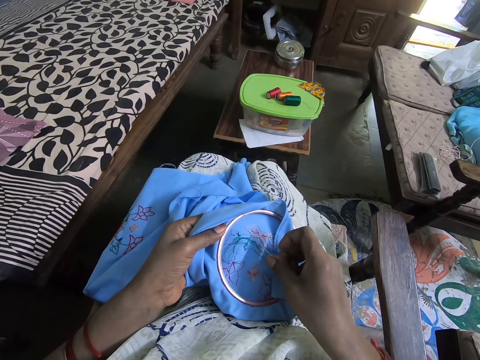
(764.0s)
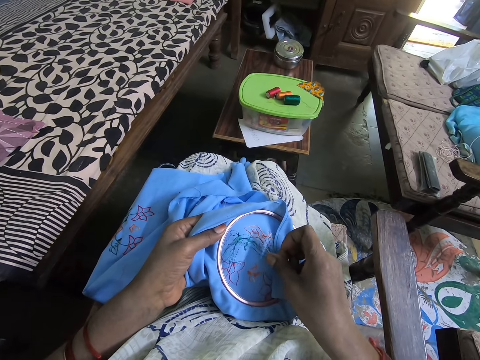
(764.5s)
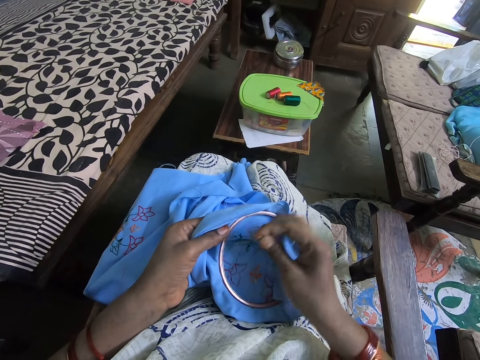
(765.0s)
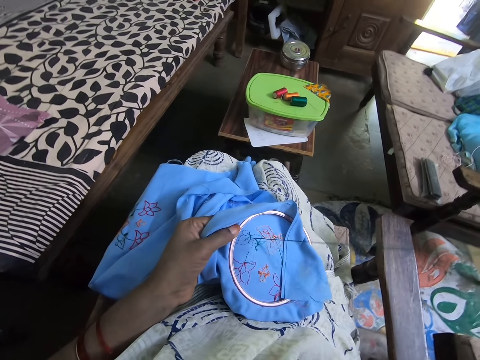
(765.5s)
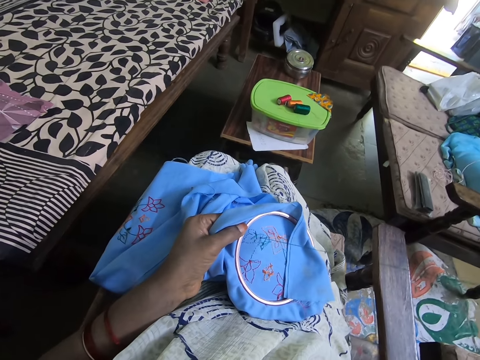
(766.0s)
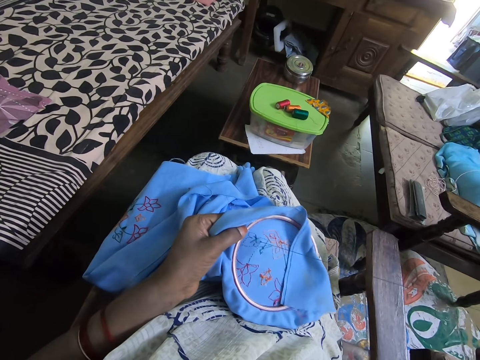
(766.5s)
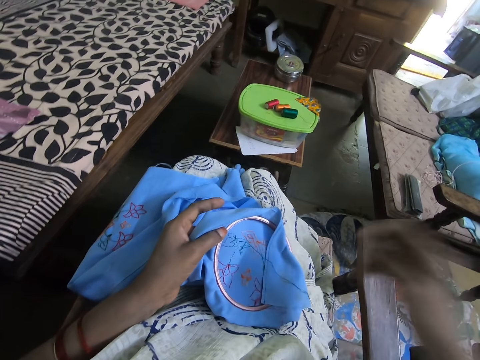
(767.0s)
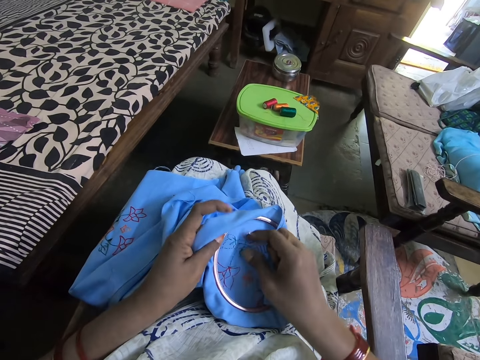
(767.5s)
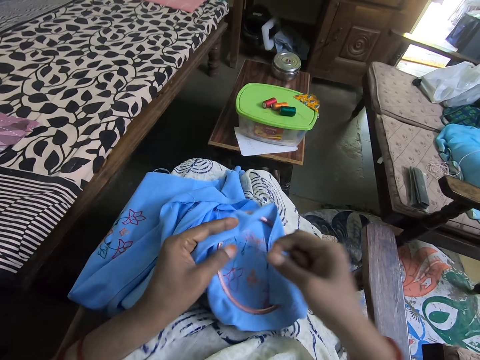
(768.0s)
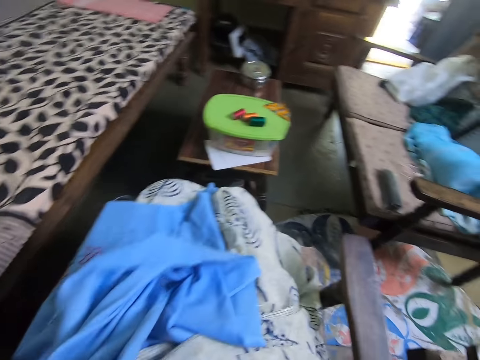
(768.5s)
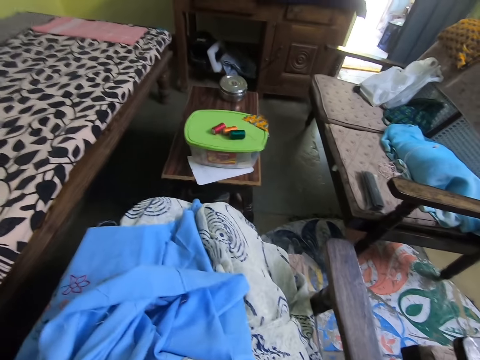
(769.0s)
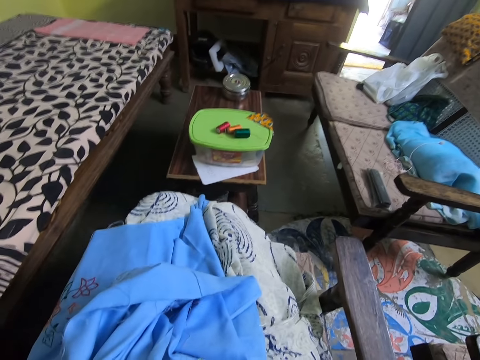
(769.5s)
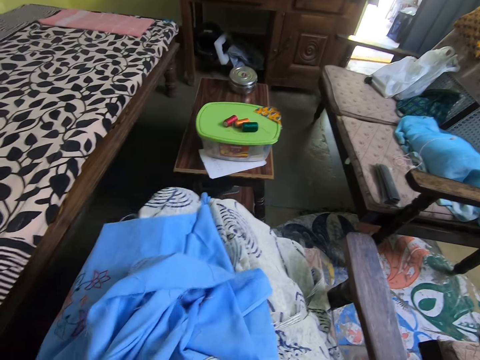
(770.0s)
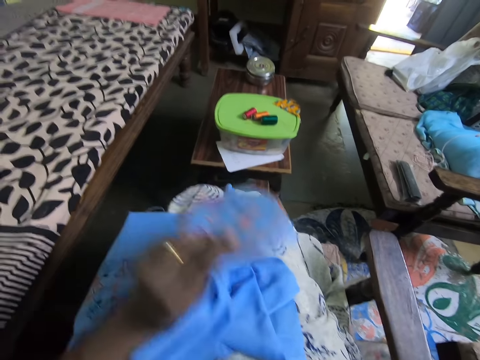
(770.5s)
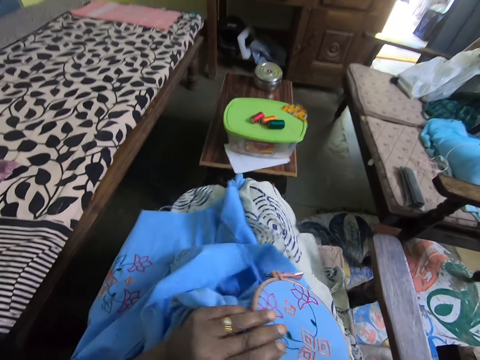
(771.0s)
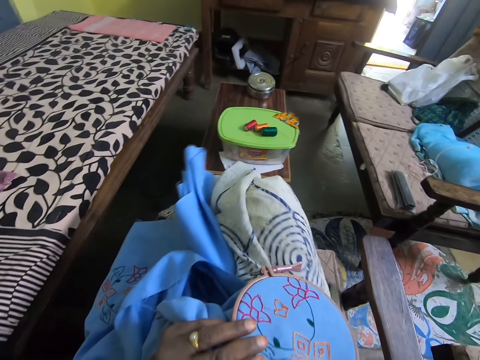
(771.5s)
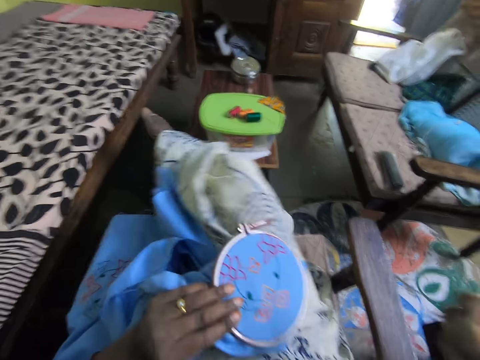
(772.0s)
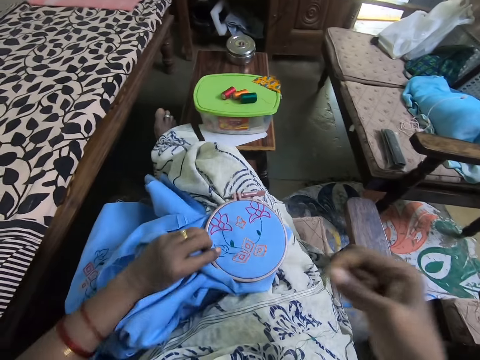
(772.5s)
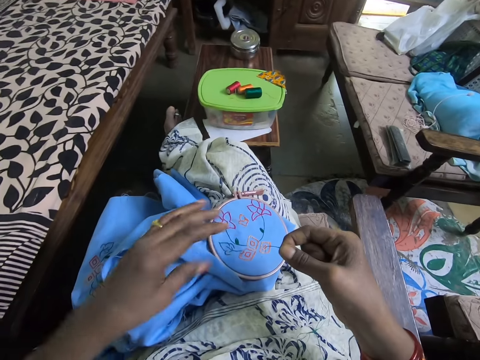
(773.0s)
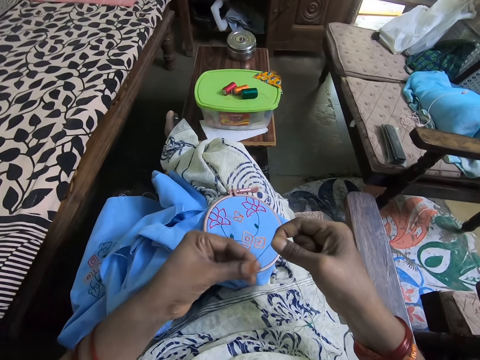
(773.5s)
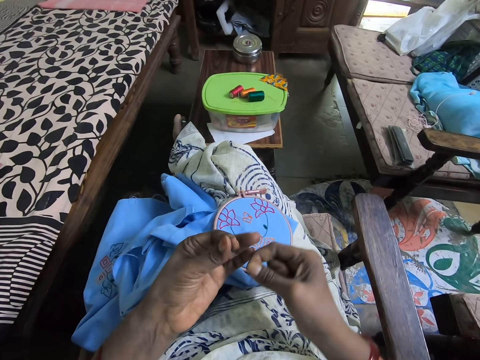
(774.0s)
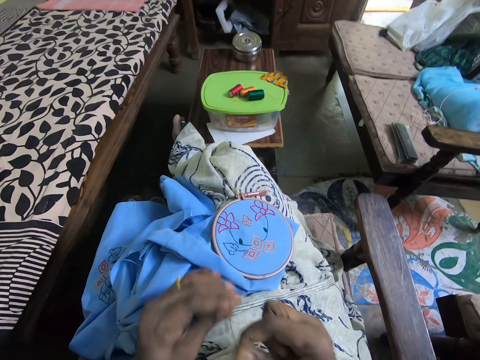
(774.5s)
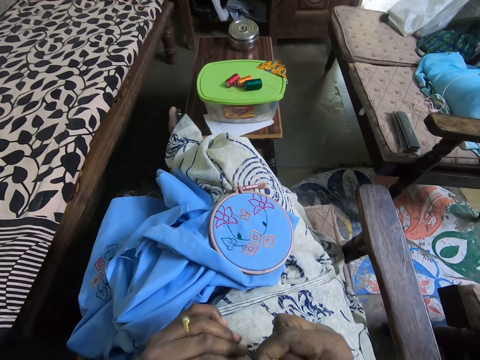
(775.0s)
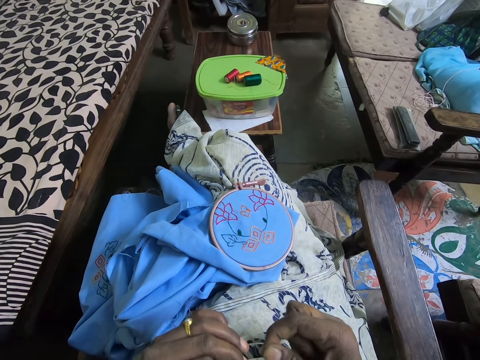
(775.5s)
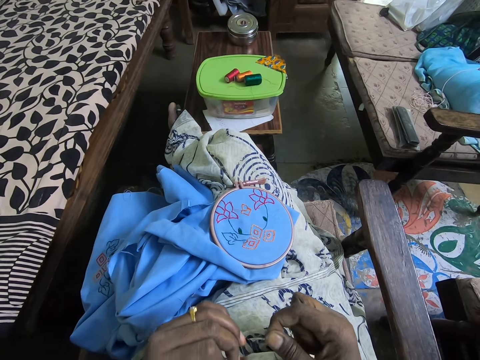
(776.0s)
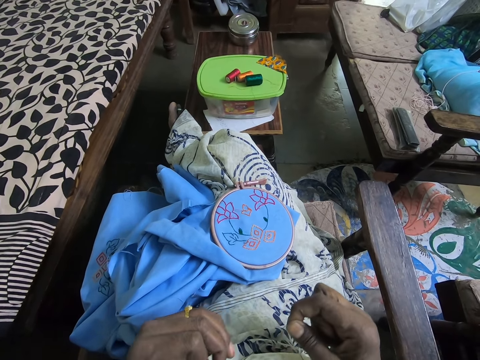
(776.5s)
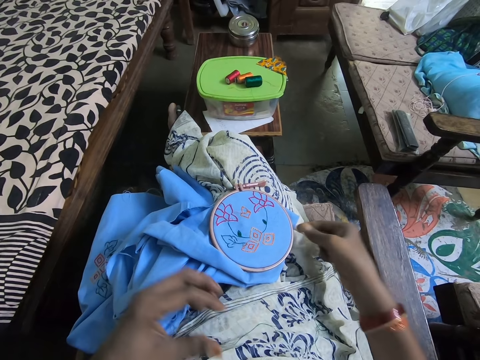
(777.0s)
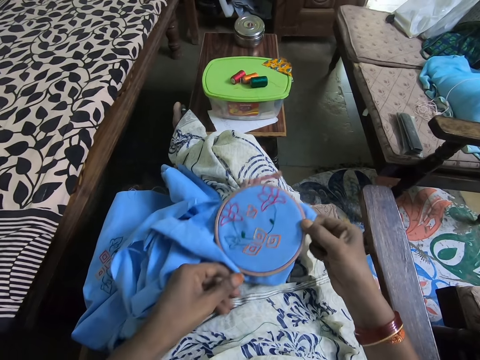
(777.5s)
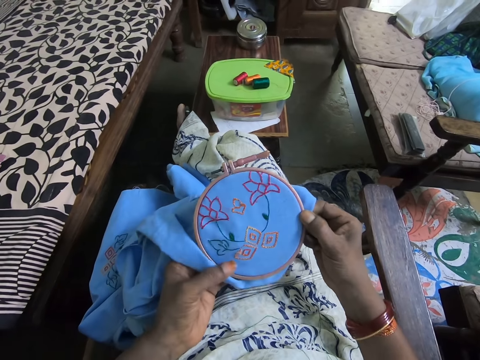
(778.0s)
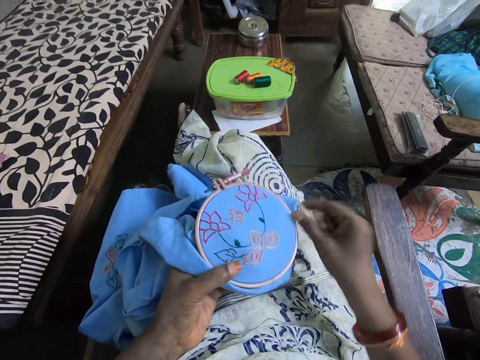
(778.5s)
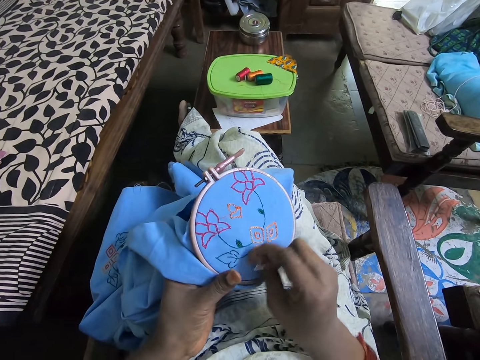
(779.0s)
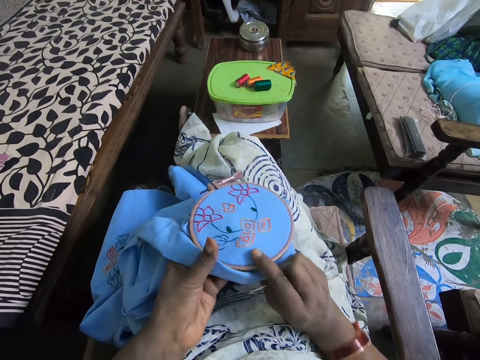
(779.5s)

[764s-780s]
The camera wearer cuts the thread. They move the fabric with both hands. They tie the thread. They straighten the polyester yarn. They talk in the room. They hold the garment. They move the fabric with both hands.

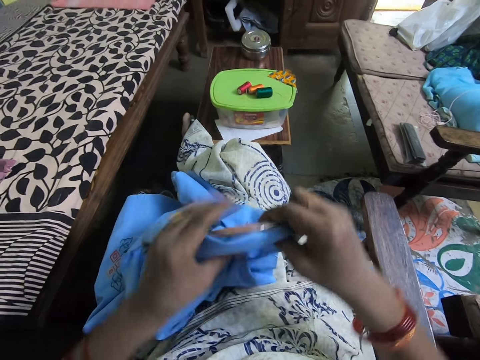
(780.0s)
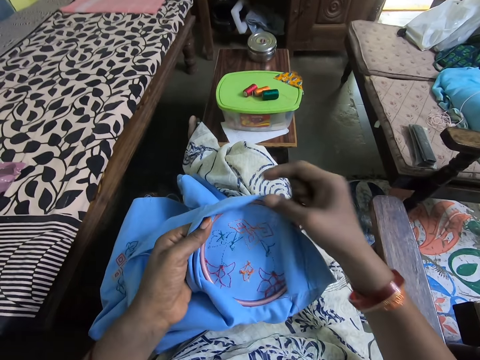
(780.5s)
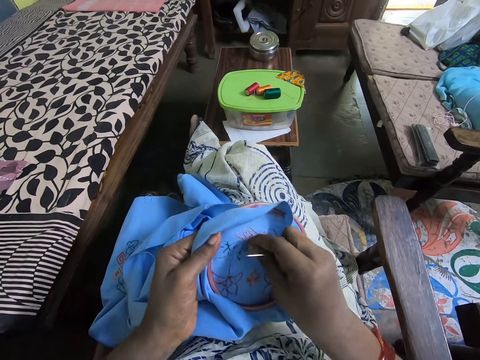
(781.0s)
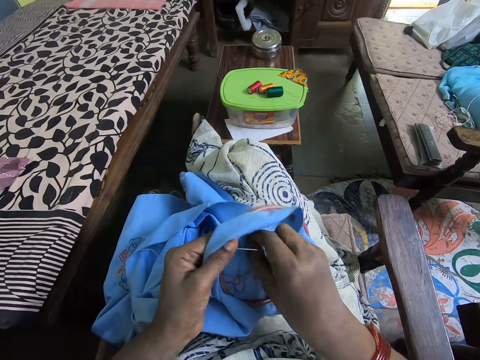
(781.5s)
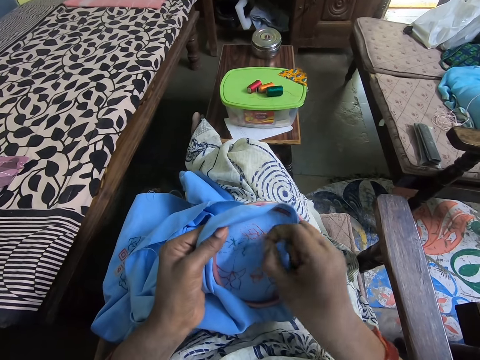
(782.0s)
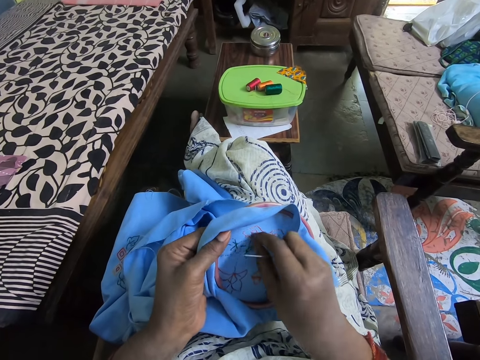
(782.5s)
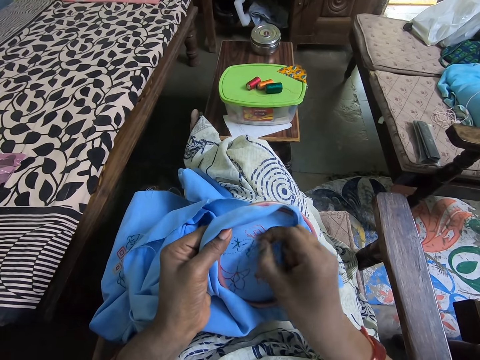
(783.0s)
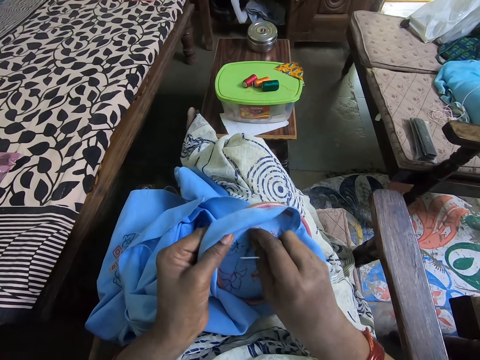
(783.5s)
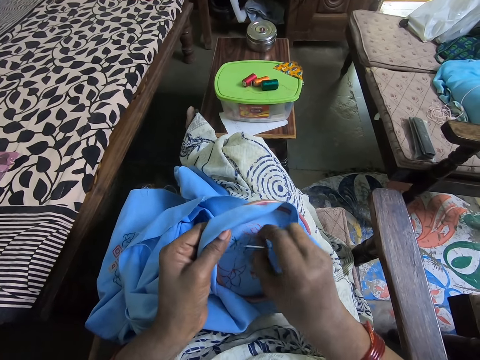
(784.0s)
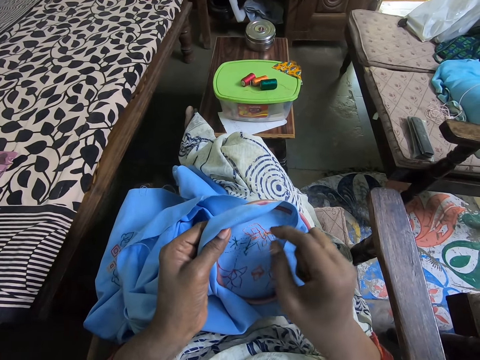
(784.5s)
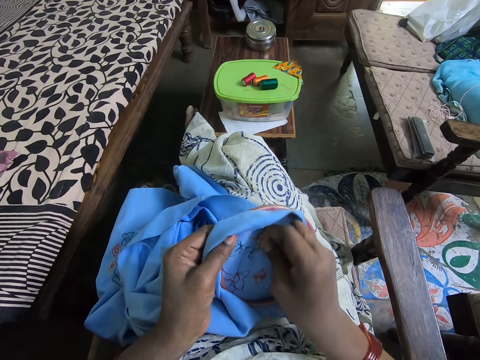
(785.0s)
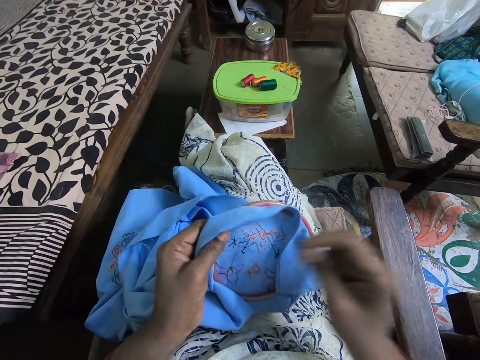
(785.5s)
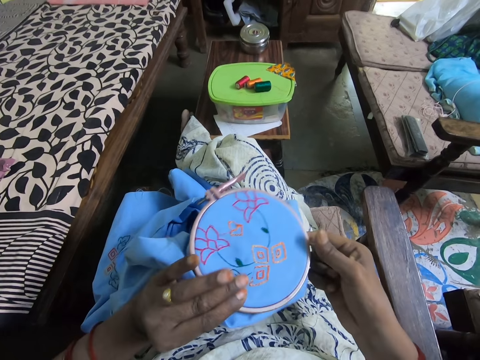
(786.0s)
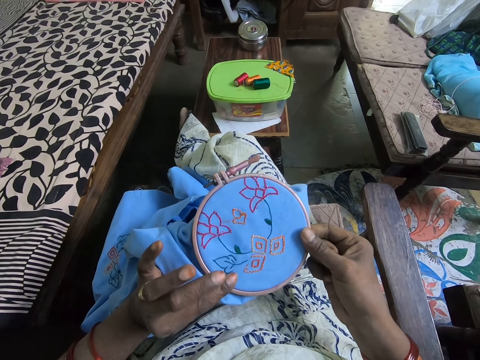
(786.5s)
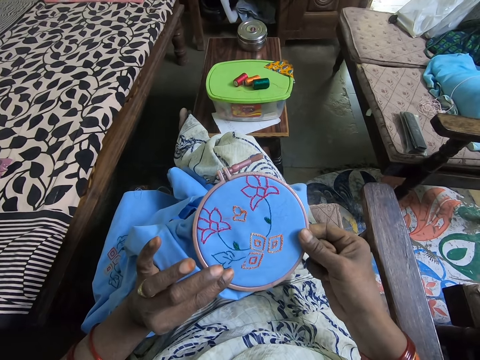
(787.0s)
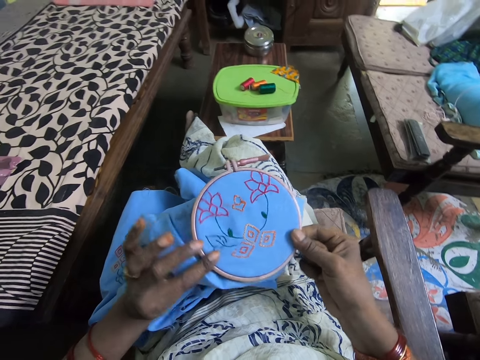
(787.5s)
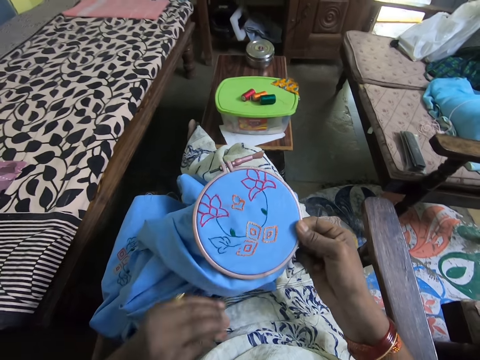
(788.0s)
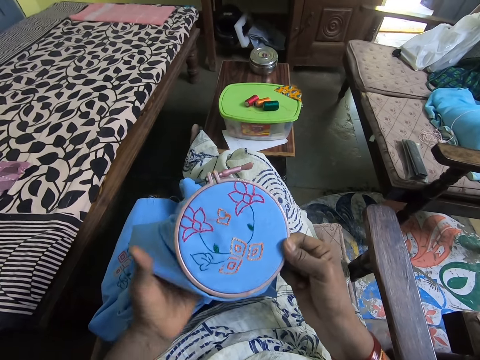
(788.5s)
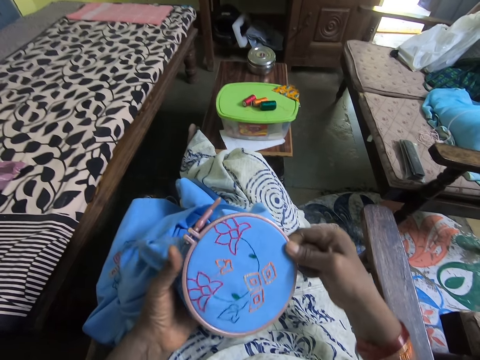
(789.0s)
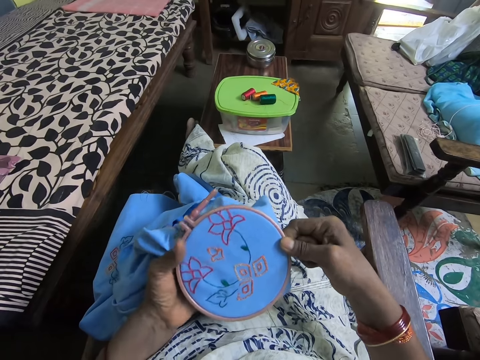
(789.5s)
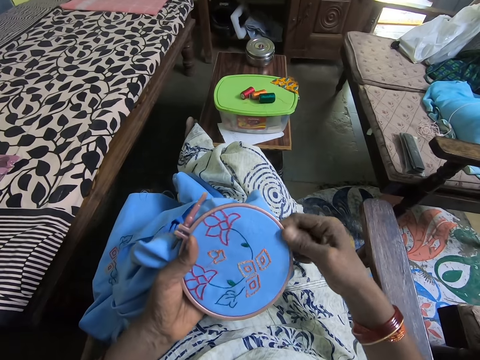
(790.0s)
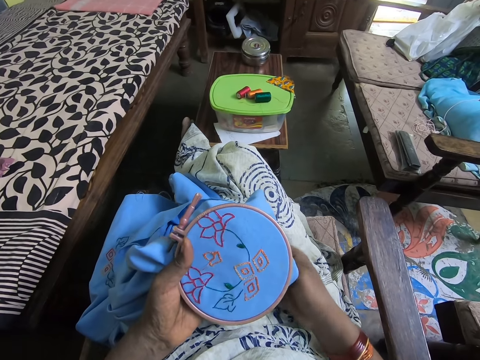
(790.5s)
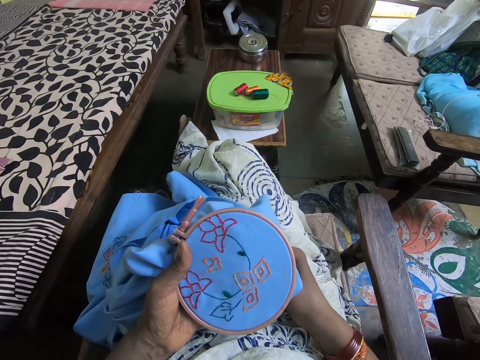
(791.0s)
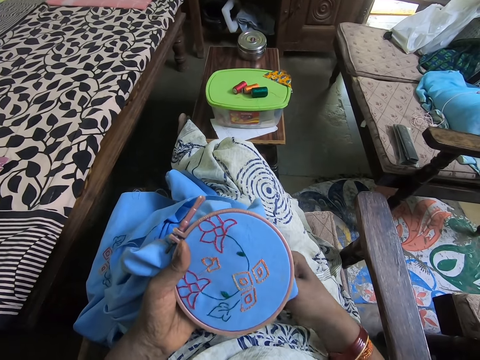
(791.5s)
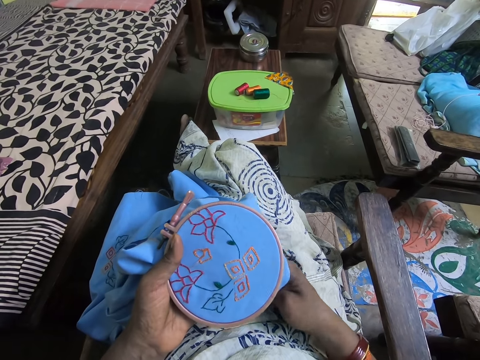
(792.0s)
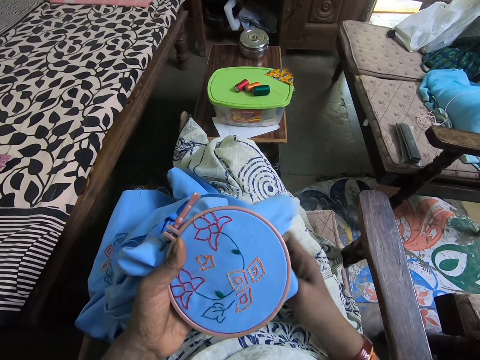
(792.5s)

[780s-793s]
The camera wearer turns the garment. They align the thread. They turn the garment. They look at the garment. They knit the fabric with a sewing needle.
